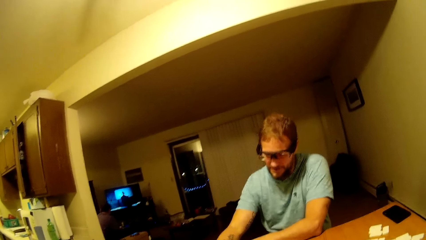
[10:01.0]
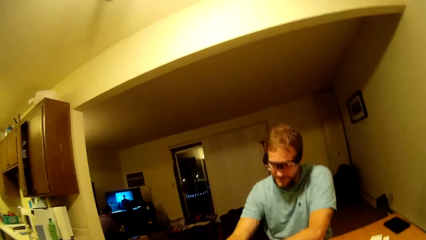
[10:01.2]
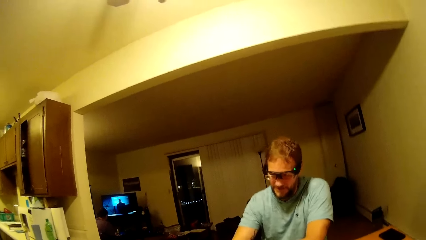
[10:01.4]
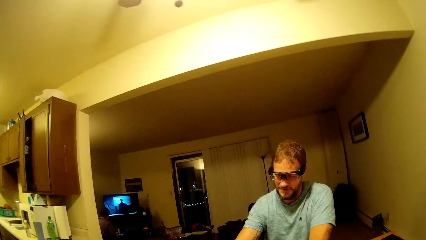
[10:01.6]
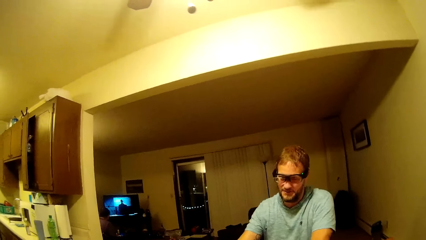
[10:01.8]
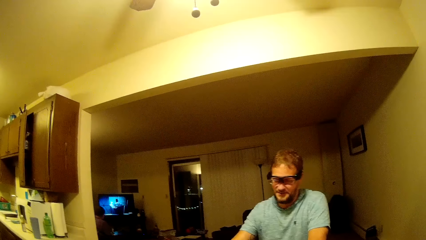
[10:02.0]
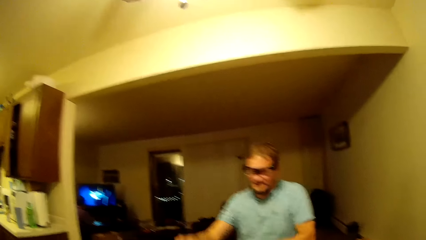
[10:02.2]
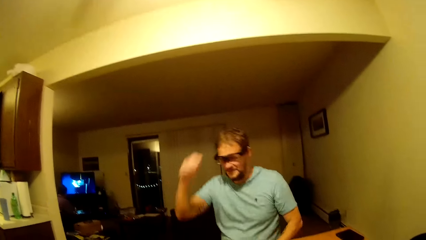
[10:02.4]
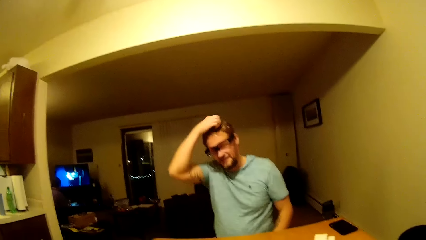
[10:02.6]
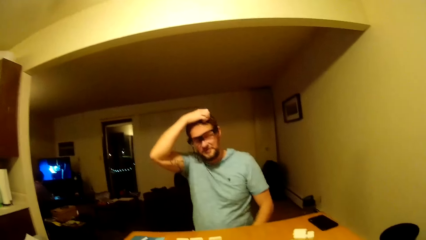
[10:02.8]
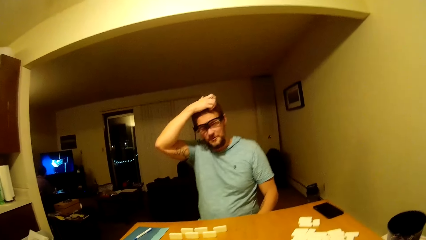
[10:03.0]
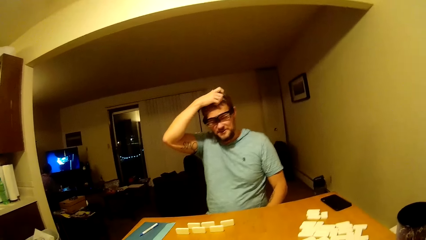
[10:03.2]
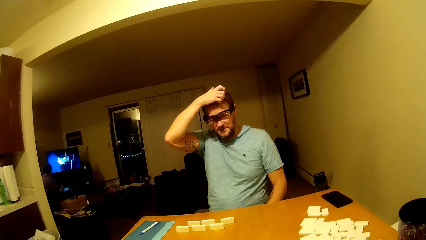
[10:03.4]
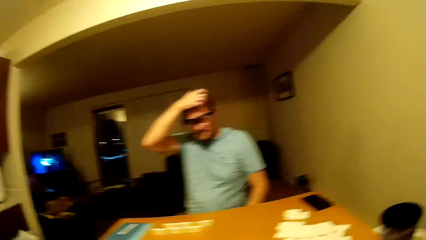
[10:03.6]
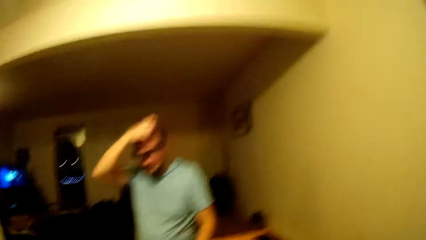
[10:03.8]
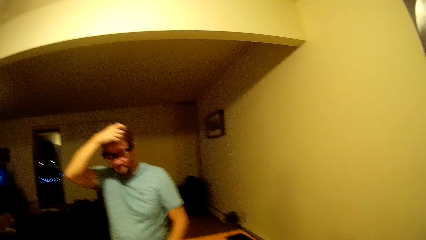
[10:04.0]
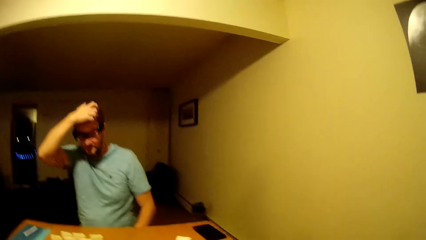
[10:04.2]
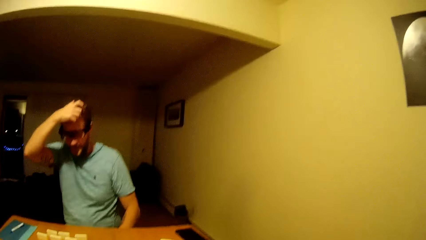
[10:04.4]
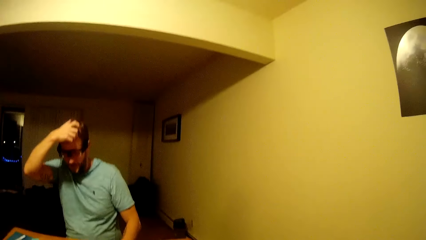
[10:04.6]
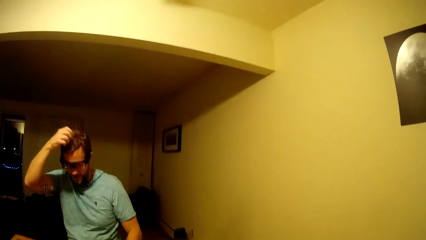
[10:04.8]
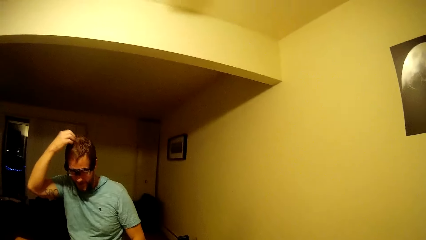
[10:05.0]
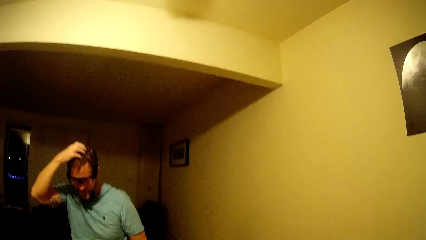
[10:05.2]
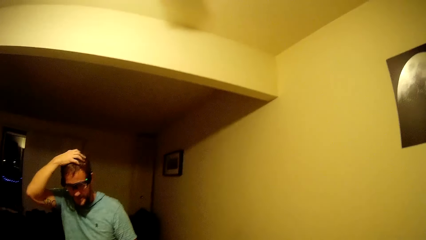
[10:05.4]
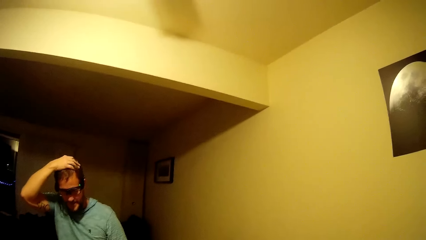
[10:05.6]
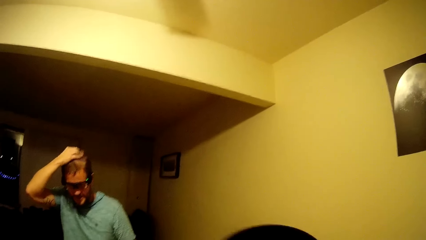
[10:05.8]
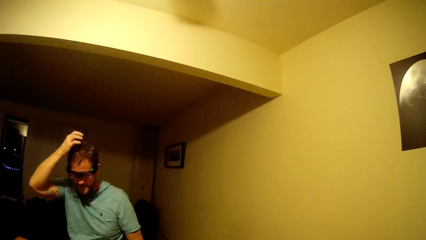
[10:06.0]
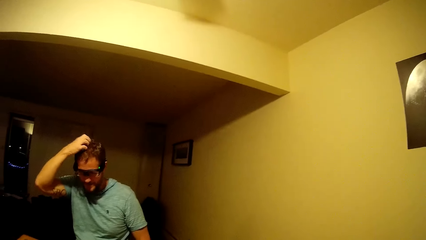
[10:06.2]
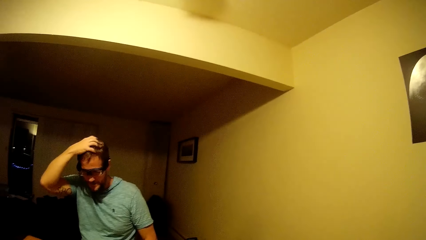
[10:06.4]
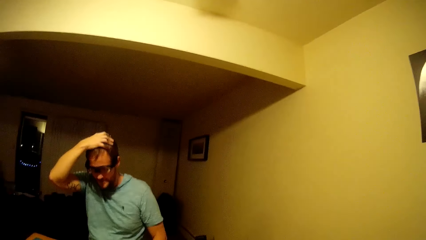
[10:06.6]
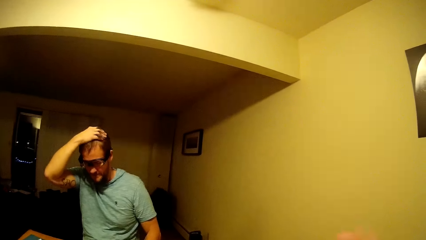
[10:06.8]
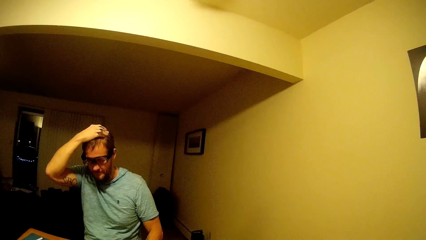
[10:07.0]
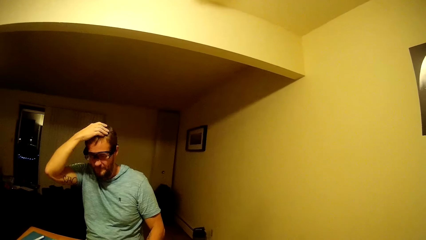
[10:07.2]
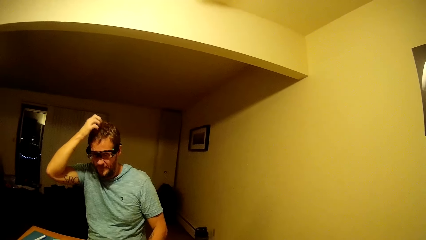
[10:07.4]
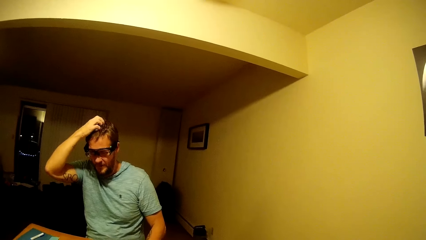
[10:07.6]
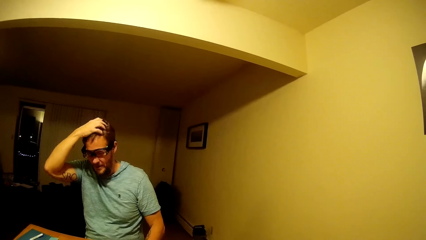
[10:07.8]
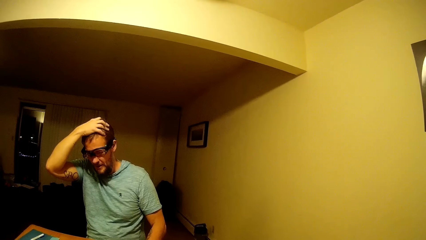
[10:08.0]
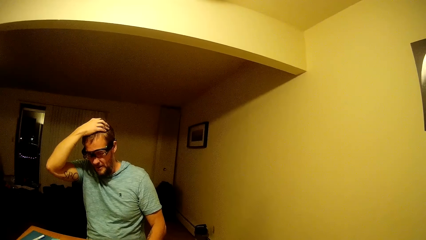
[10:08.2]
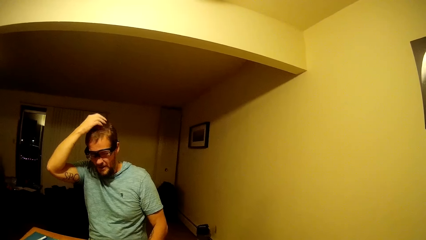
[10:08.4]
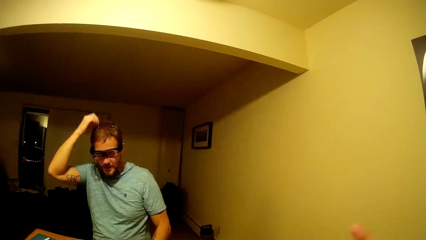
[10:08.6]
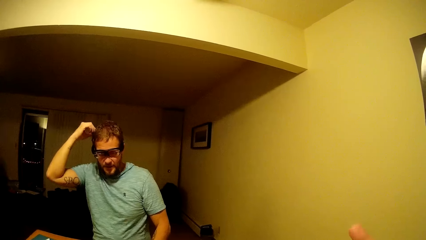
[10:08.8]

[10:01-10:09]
A man touches his hair.

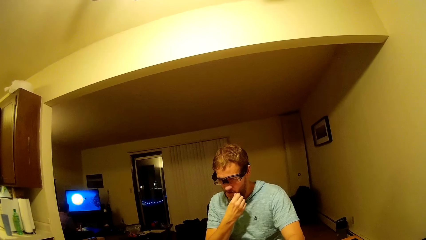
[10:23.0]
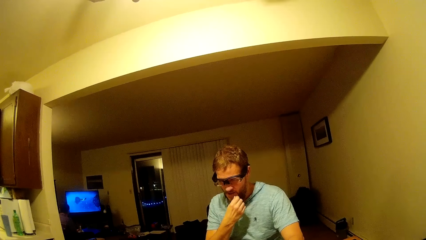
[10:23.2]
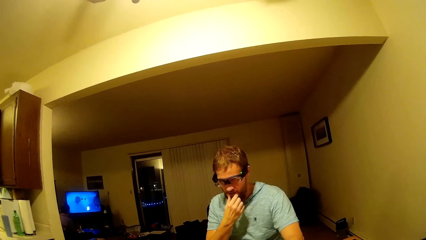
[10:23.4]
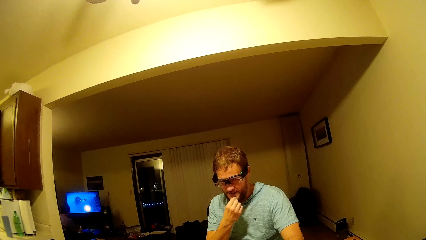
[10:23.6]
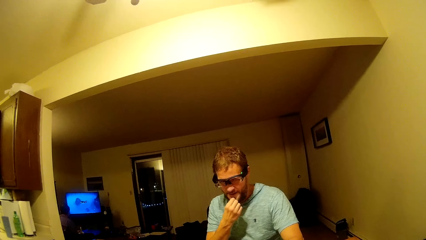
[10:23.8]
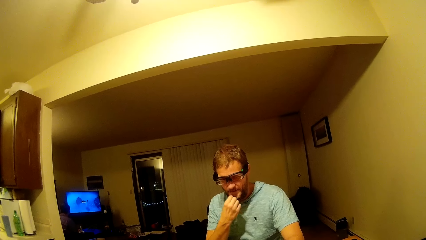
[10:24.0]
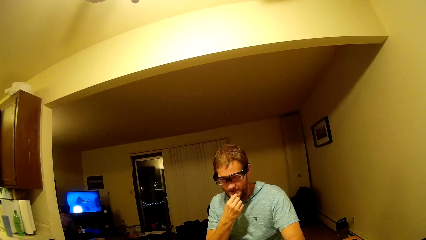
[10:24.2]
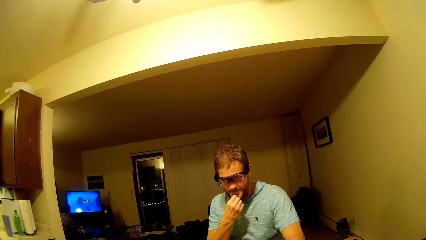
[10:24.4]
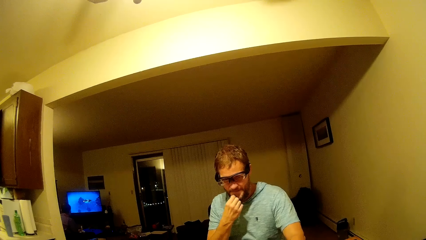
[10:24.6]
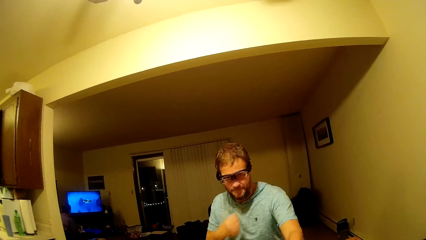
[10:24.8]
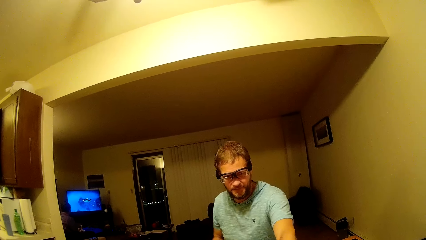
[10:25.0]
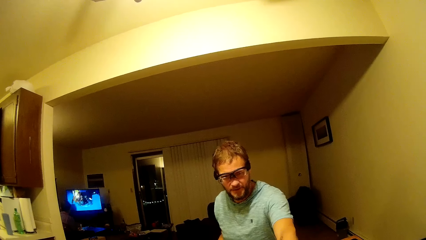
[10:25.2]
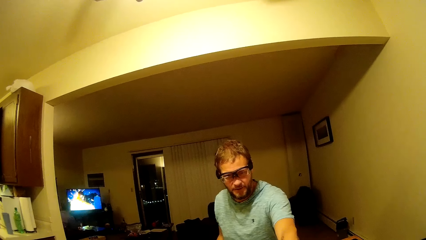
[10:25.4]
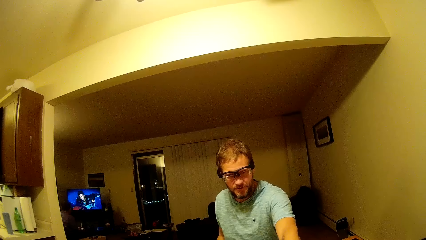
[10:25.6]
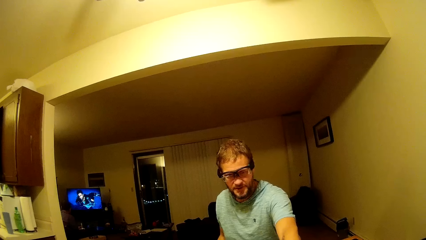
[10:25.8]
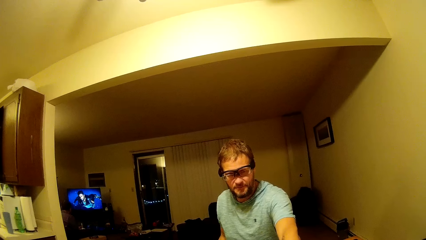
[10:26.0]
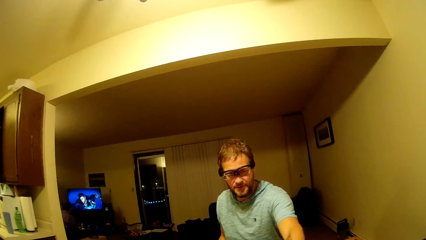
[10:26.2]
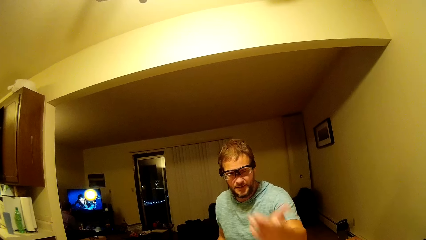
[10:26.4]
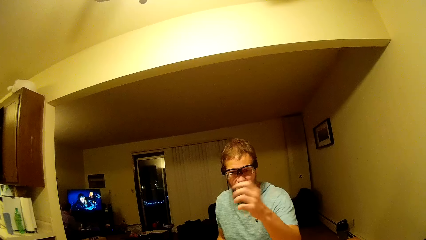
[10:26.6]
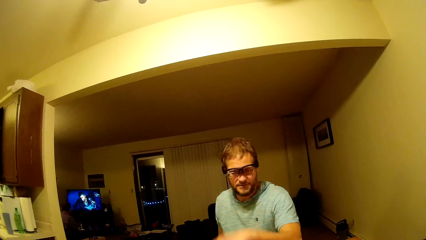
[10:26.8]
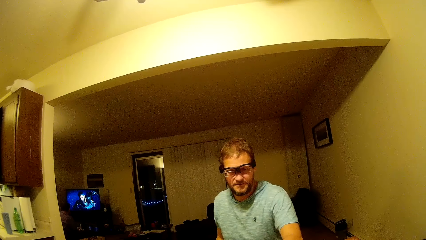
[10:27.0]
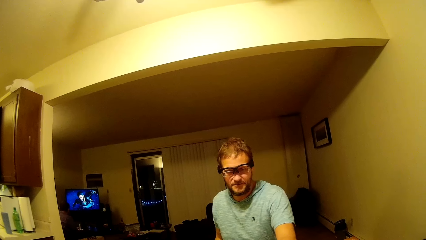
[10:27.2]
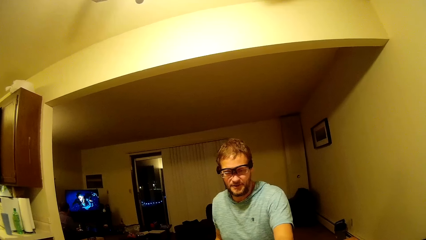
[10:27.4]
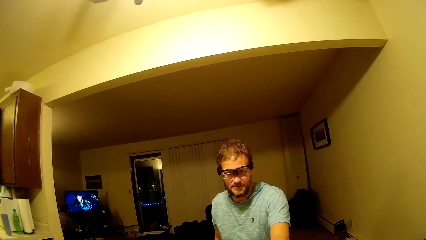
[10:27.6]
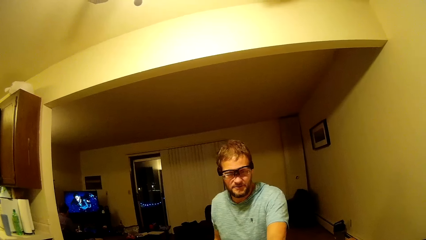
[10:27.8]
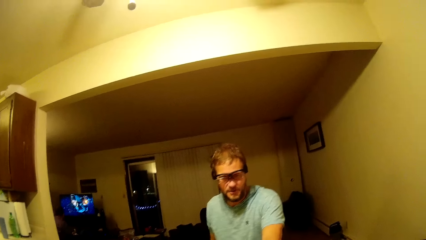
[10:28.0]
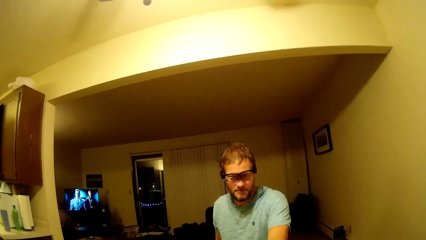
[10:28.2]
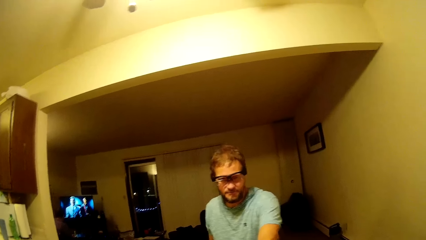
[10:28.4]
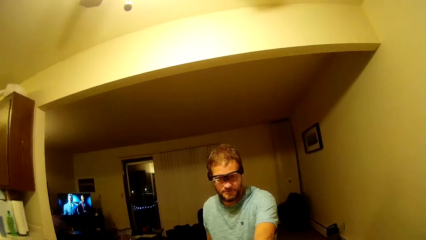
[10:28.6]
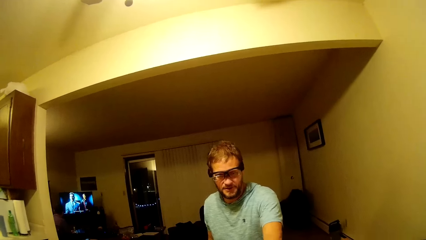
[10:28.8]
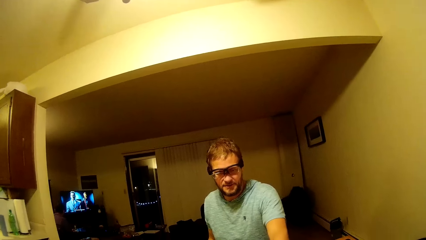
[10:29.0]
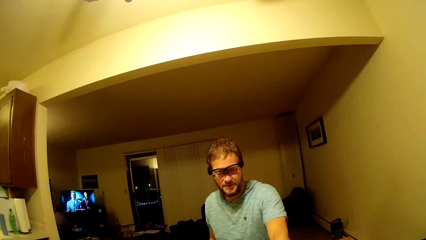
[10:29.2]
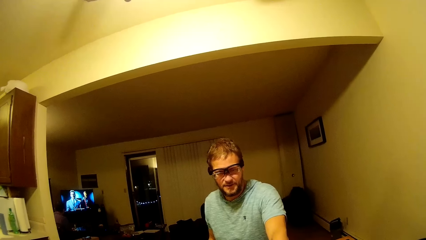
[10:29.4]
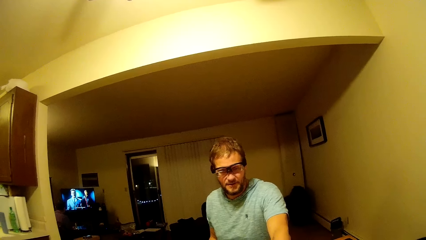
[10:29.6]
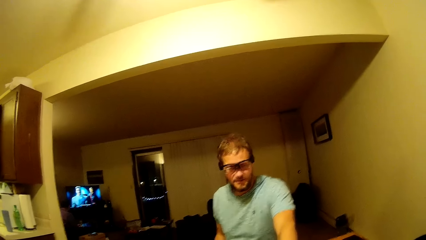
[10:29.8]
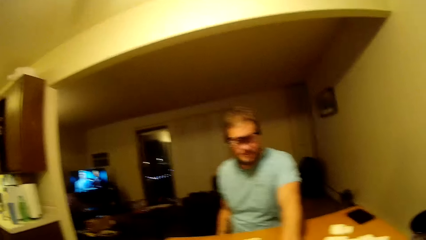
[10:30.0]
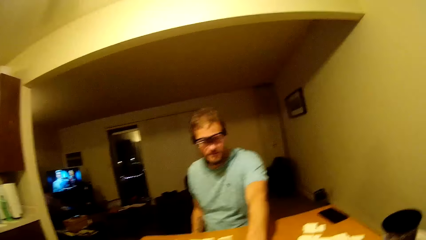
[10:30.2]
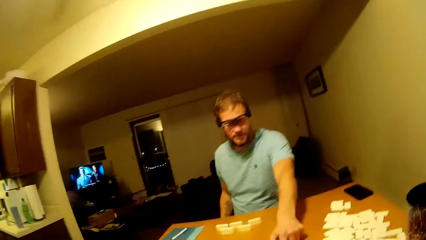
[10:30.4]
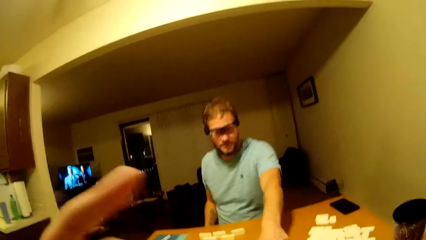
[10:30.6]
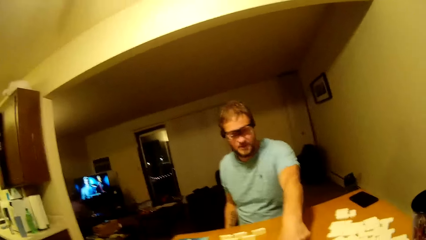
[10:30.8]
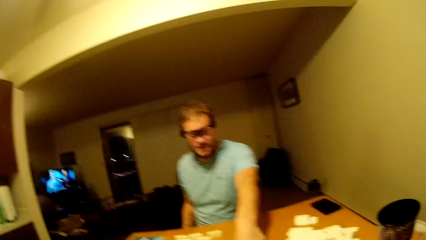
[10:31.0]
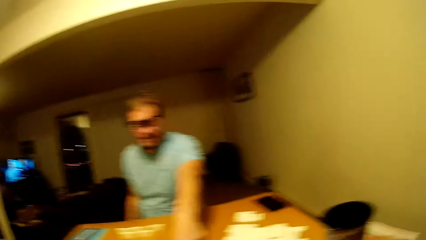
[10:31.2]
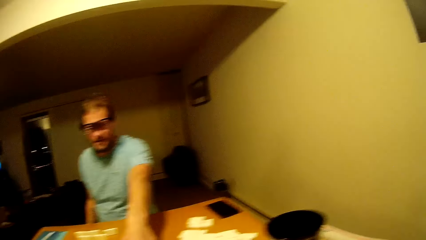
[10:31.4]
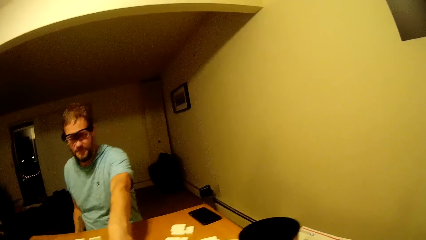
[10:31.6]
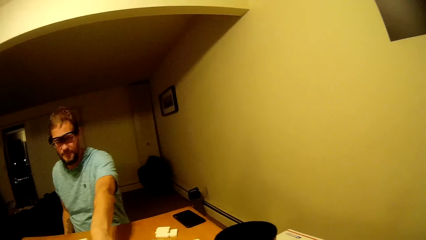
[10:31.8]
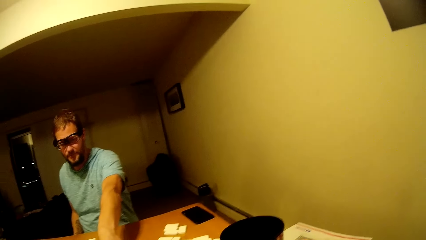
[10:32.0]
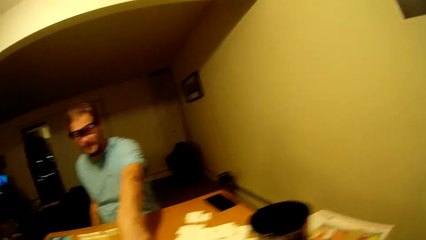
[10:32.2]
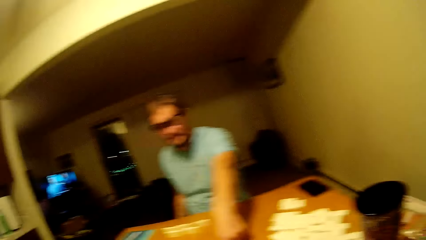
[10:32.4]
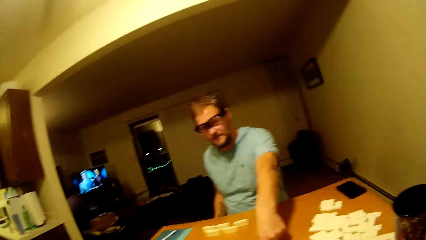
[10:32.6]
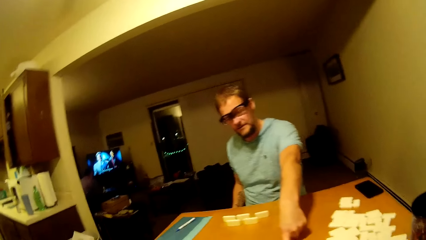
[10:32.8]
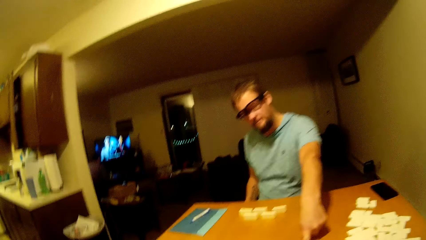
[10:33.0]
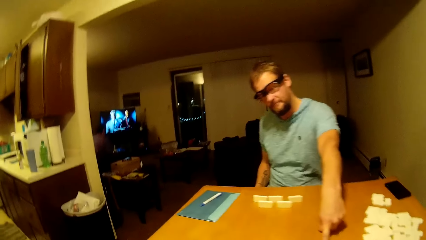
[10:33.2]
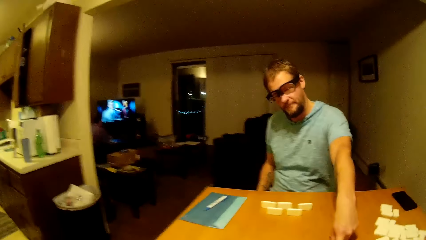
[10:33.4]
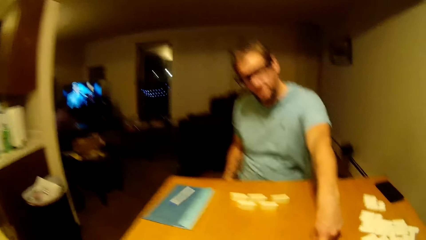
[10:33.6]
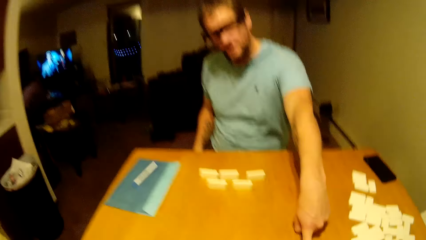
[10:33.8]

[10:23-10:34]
A man touches his beard. The camera wearer talks to the man. She raises her hand.
